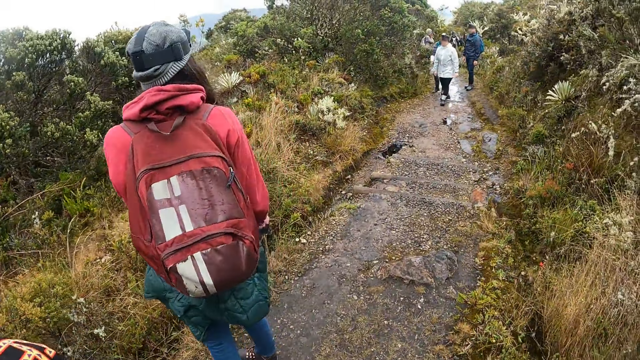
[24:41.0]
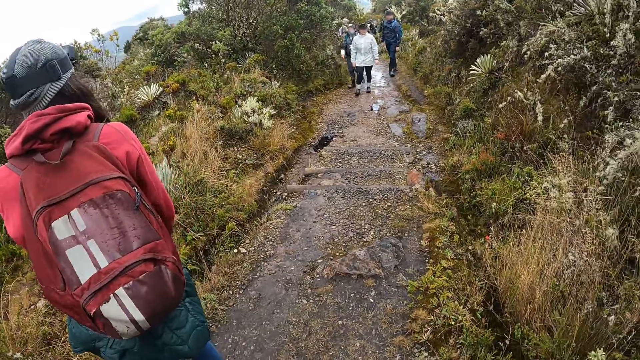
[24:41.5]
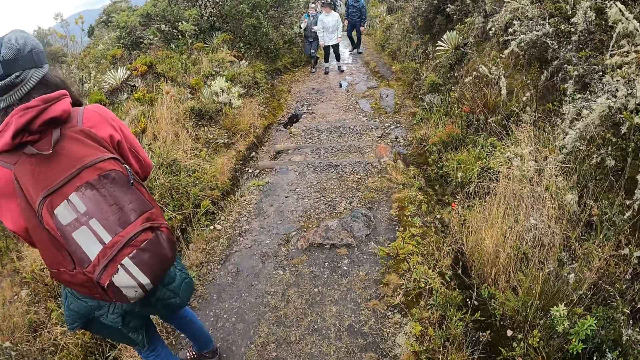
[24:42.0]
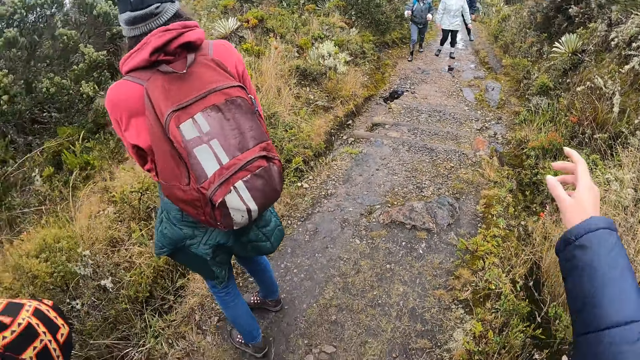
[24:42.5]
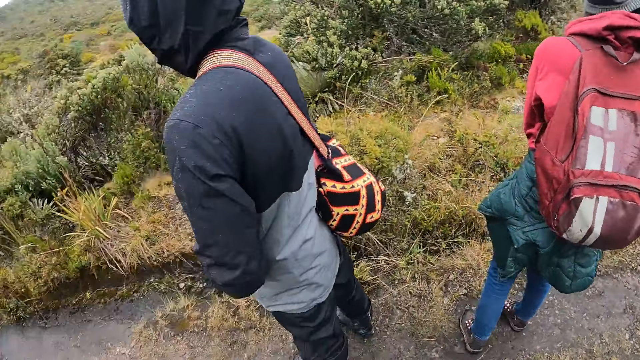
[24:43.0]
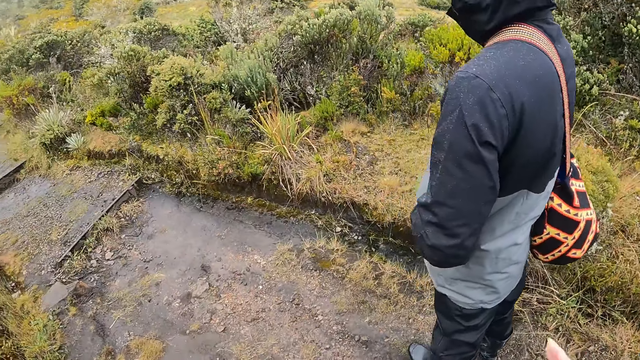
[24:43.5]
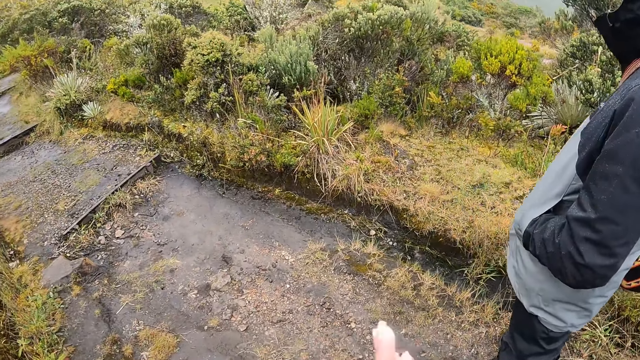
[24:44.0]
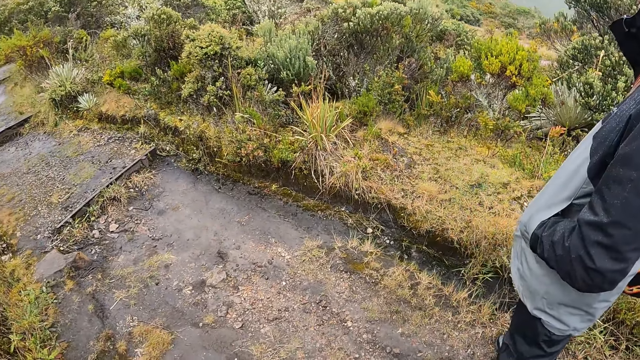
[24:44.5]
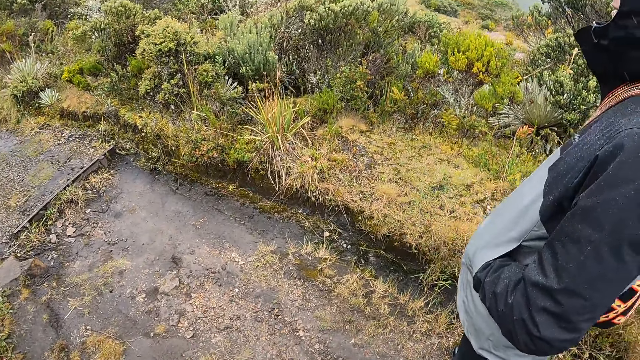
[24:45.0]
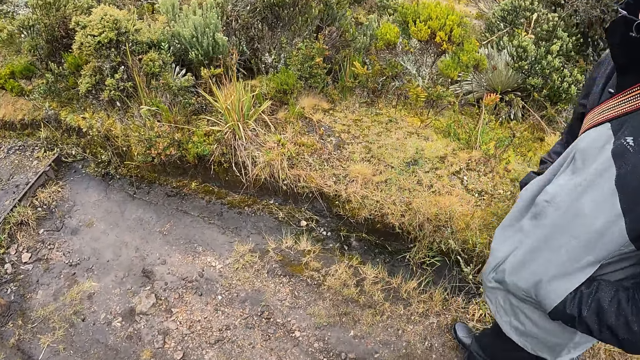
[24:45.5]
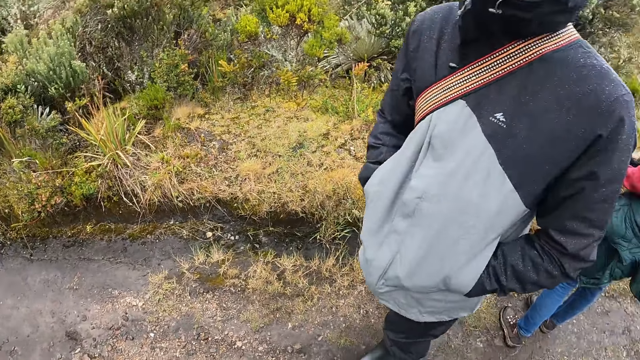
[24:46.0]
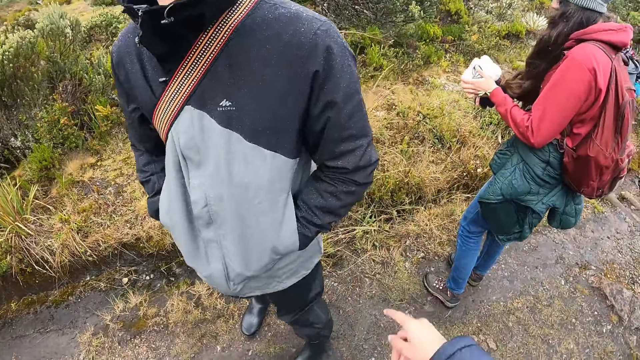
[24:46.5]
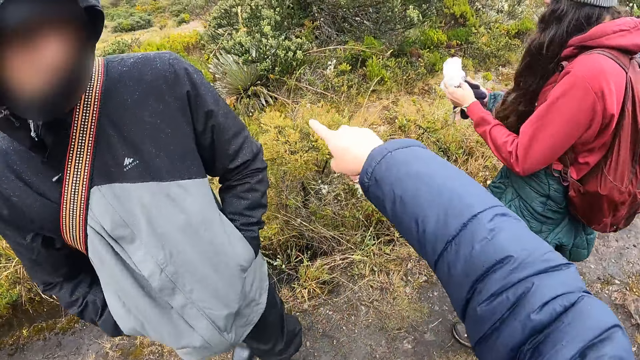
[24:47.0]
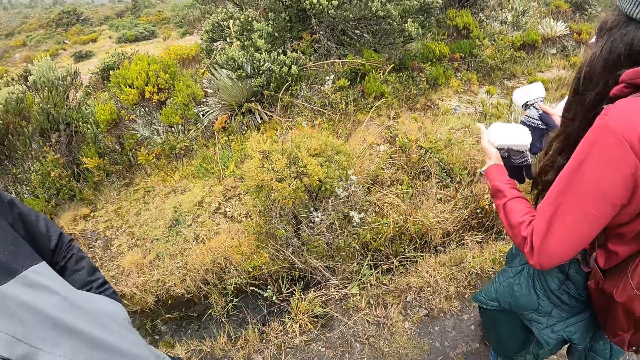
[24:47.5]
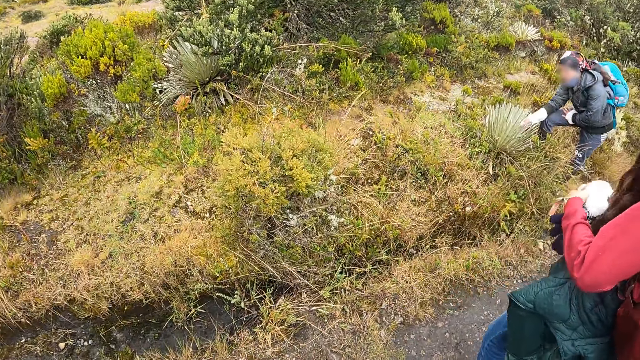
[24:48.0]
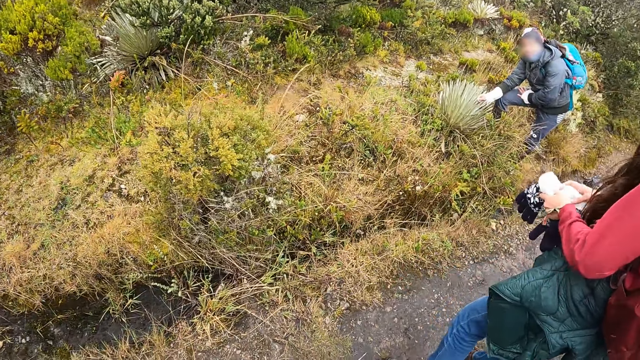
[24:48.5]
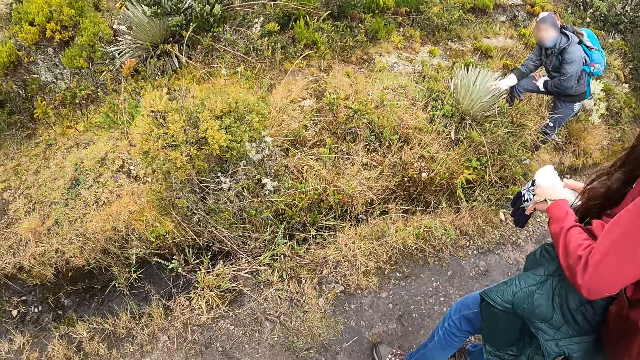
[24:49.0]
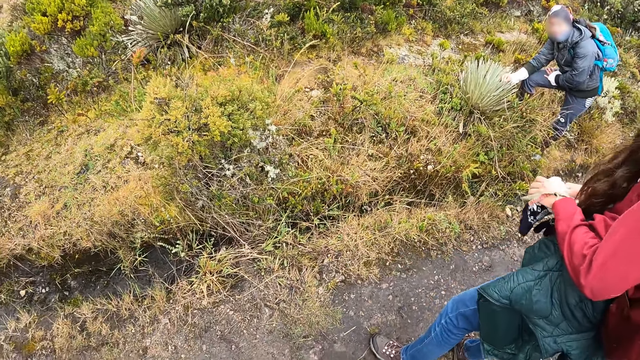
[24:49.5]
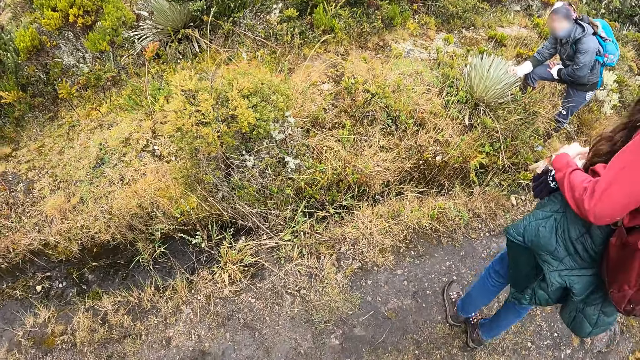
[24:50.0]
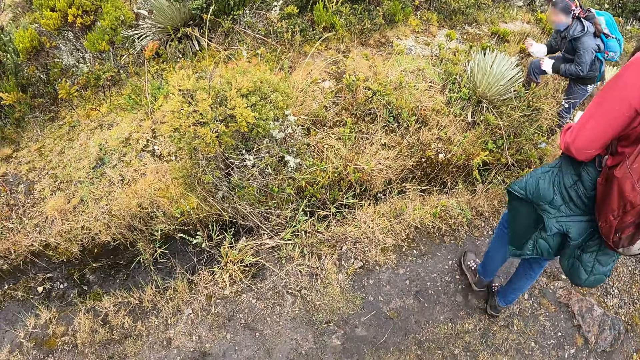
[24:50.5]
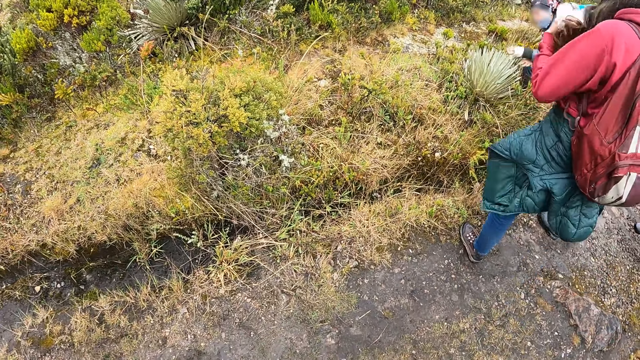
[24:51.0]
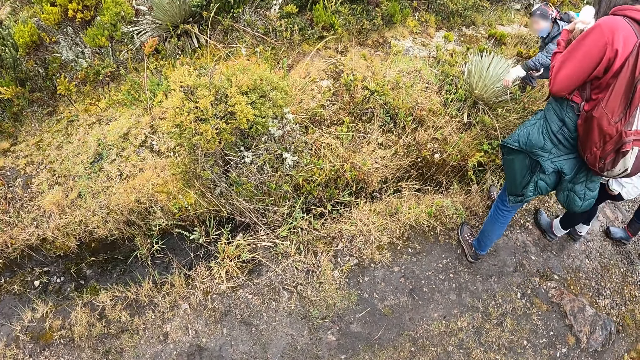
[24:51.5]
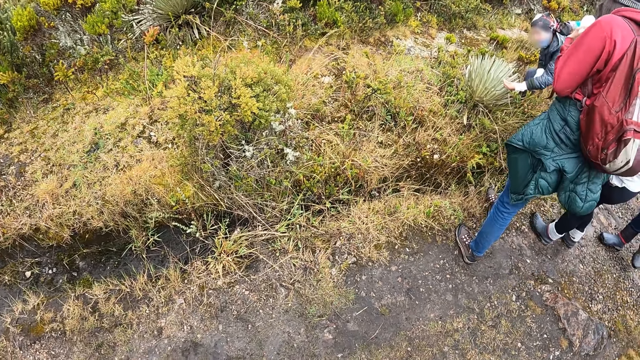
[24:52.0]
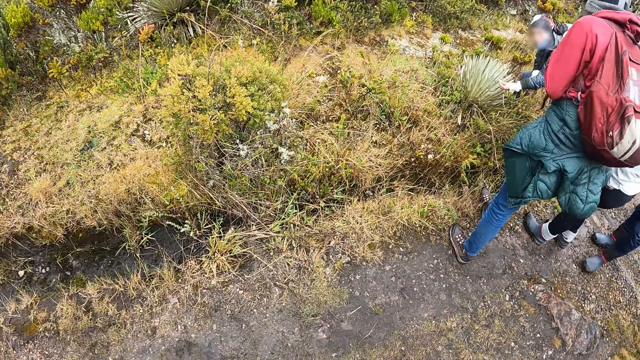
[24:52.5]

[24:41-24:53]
The camera wearer points. They clap. They interact with the man. They point. Another man touches a plant with his right hand.

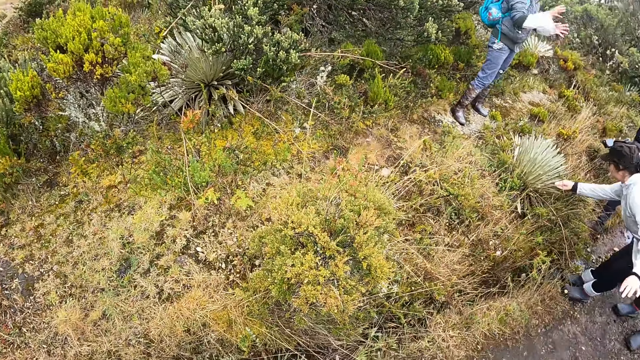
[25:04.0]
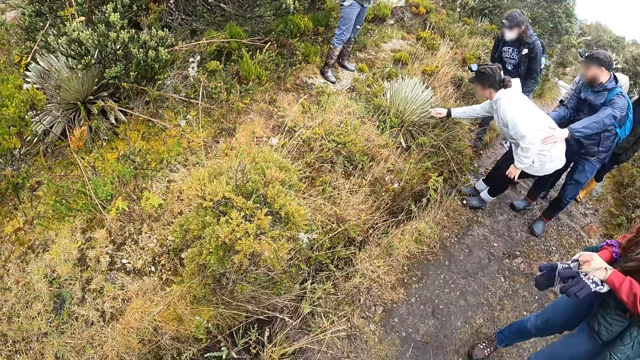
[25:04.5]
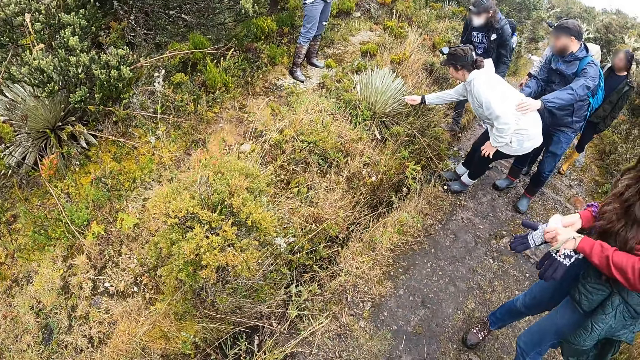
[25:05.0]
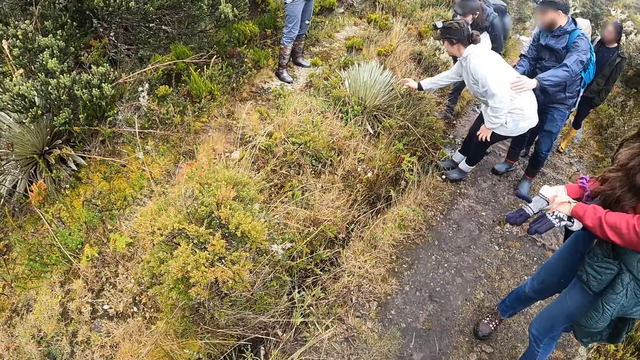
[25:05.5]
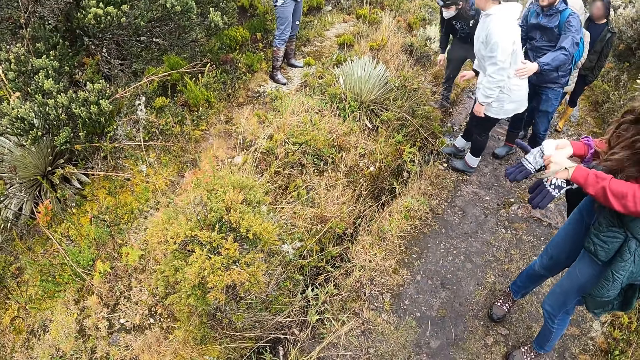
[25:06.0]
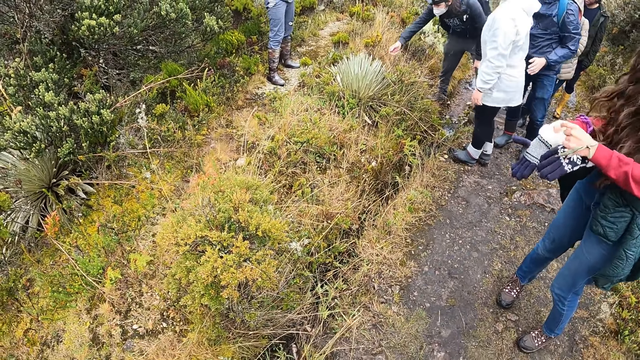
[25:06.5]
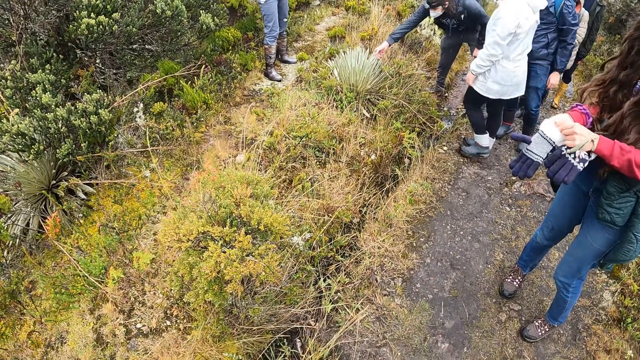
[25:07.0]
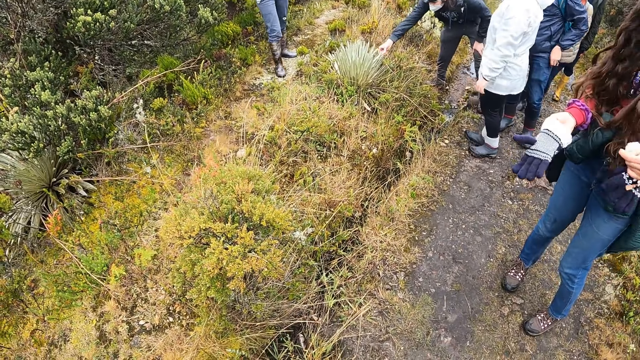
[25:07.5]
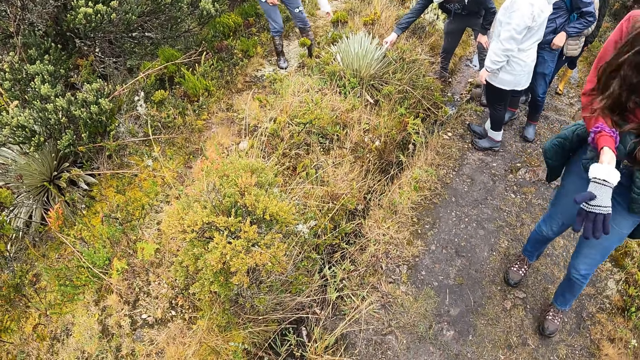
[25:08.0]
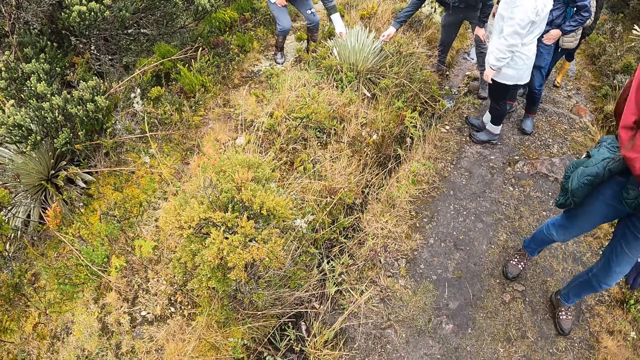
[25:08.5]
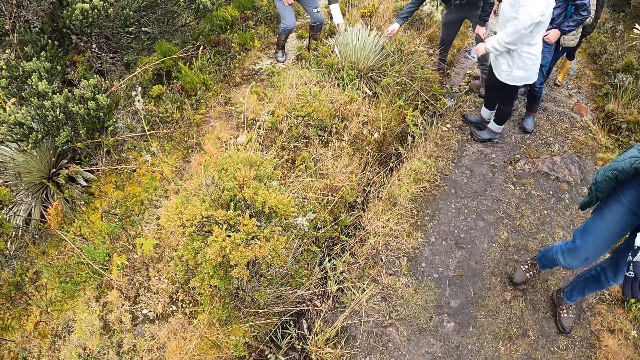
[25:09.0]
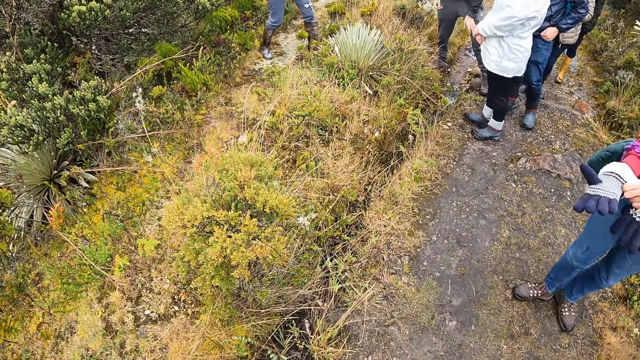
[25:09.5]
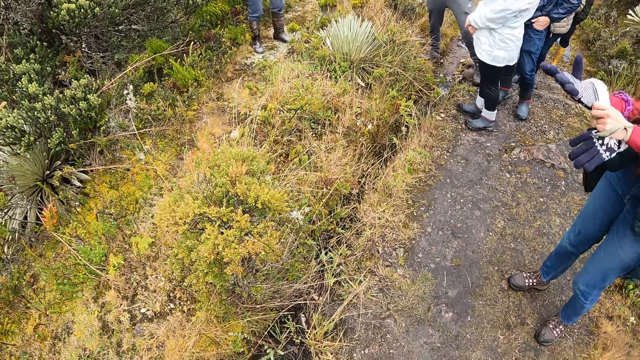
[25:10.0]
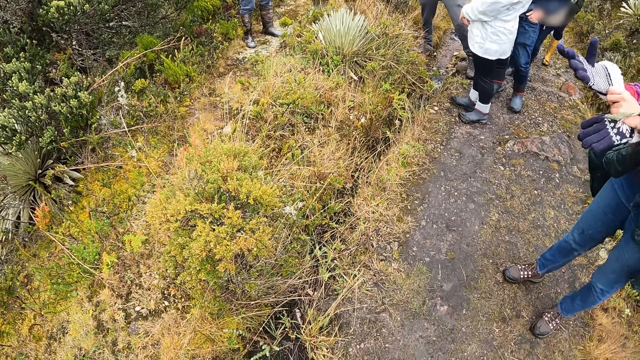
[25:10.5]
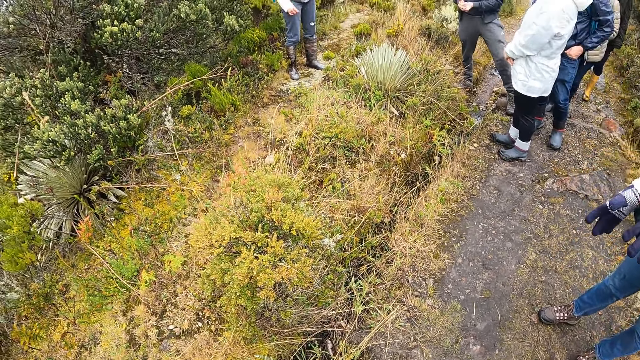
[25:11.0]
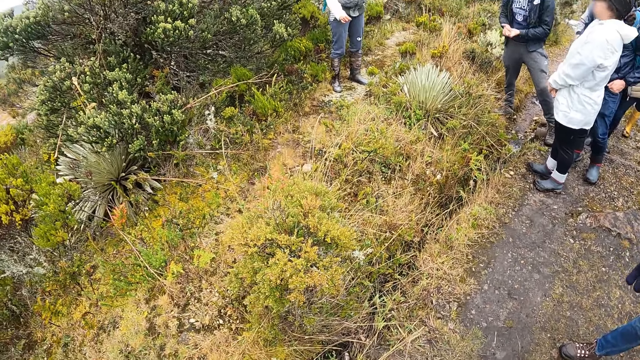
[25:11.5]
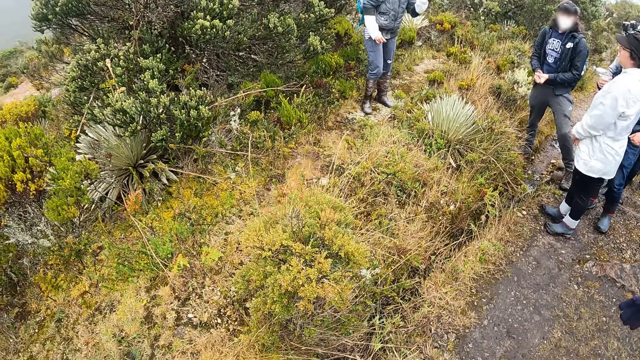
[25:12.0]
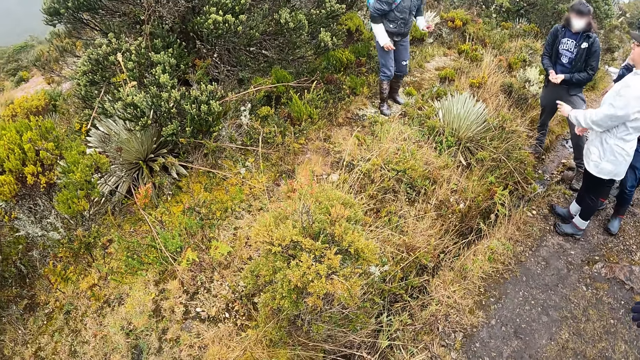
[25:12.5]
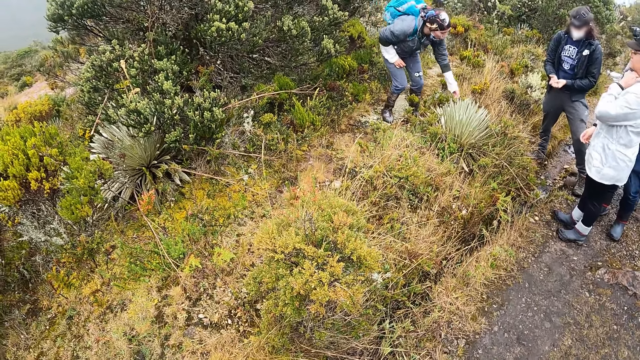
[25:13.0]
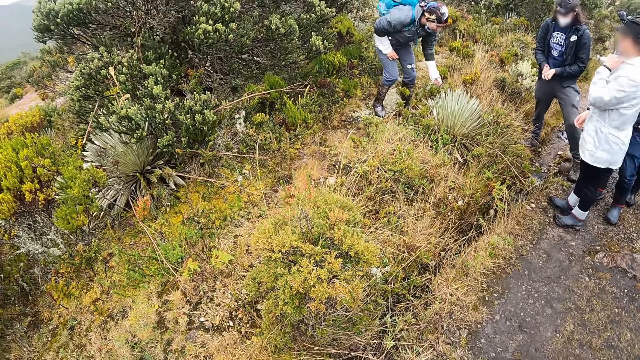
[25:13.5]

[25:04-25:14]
A woman touches the plant with her right hand. A man touches the plant with his right hand. Another man touches the plant with his left hand. He touches the plant with his left hand again.
